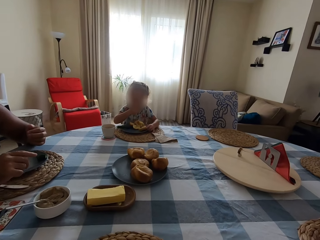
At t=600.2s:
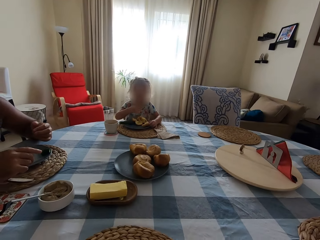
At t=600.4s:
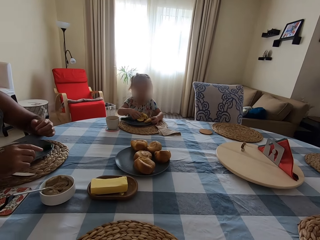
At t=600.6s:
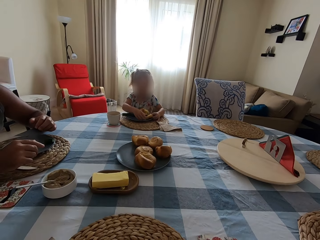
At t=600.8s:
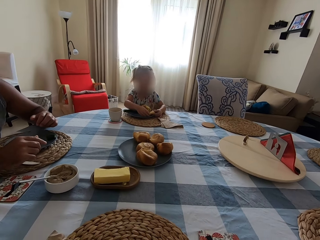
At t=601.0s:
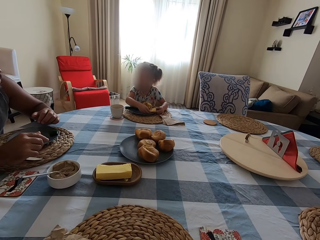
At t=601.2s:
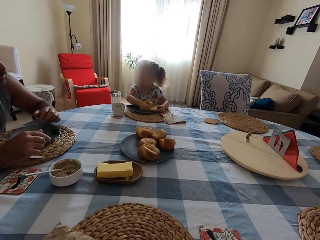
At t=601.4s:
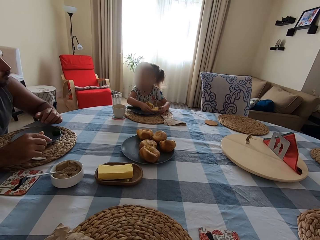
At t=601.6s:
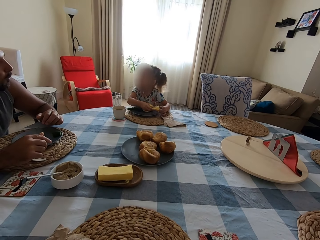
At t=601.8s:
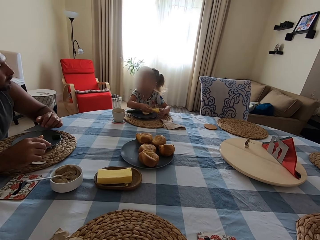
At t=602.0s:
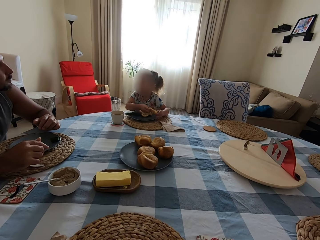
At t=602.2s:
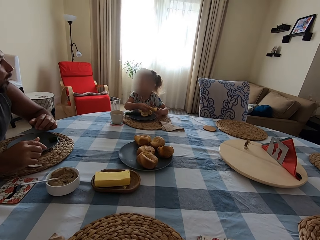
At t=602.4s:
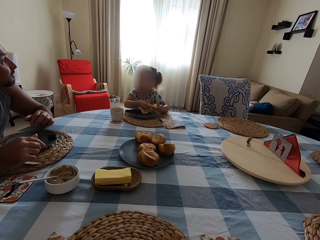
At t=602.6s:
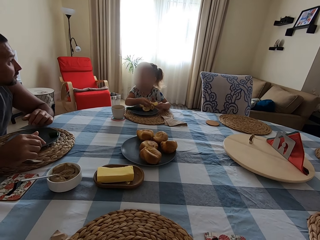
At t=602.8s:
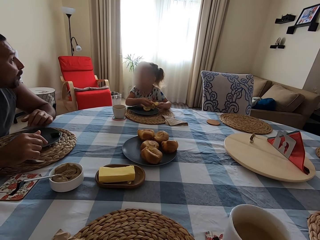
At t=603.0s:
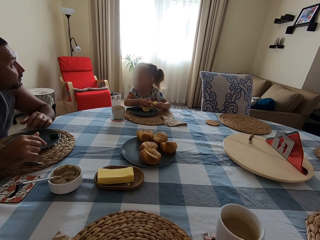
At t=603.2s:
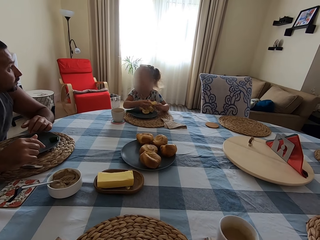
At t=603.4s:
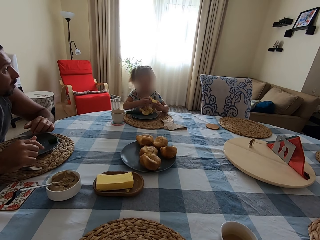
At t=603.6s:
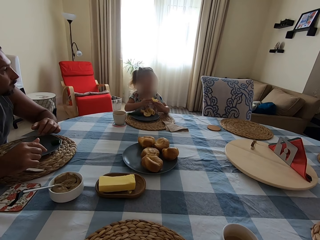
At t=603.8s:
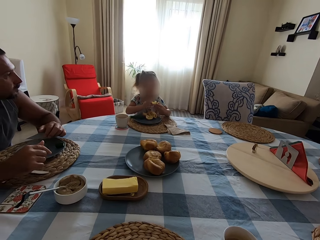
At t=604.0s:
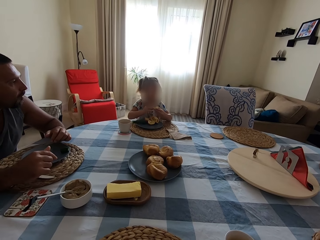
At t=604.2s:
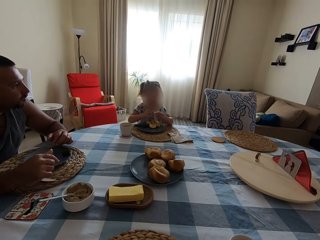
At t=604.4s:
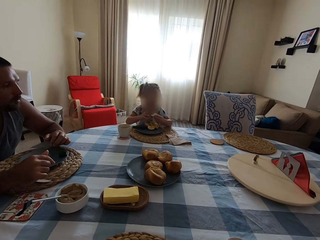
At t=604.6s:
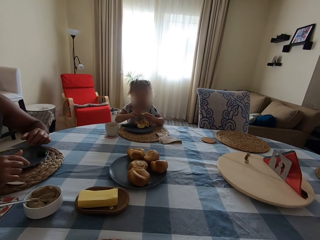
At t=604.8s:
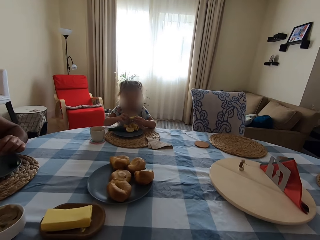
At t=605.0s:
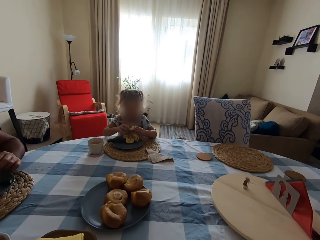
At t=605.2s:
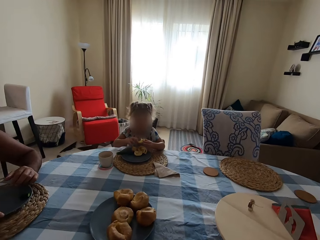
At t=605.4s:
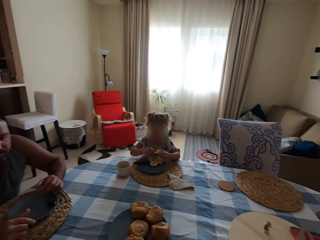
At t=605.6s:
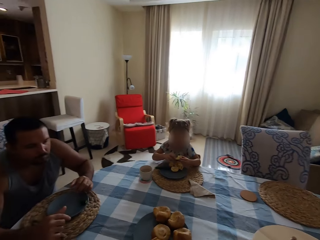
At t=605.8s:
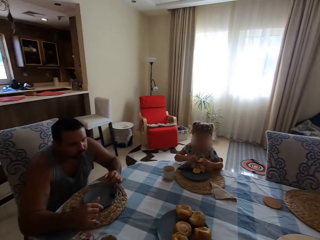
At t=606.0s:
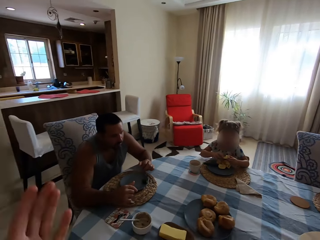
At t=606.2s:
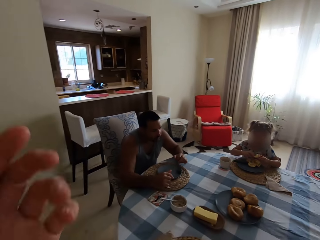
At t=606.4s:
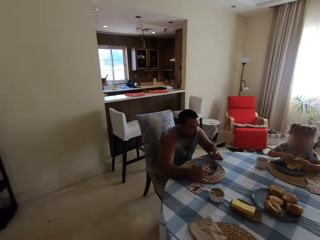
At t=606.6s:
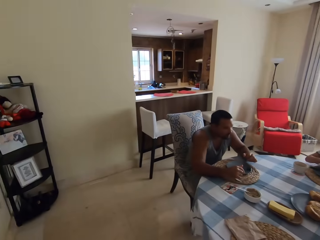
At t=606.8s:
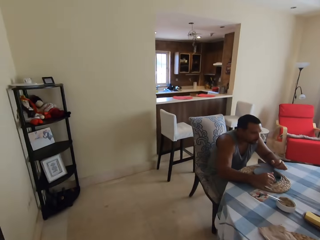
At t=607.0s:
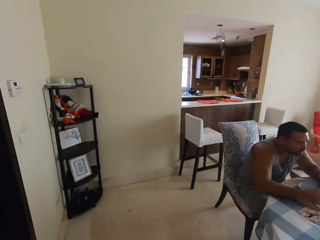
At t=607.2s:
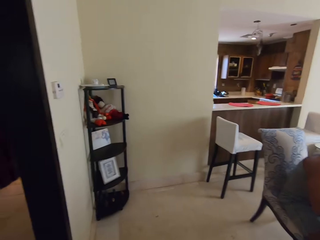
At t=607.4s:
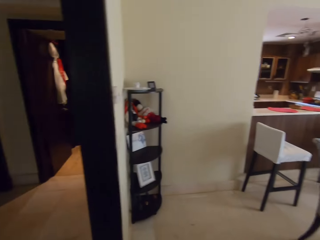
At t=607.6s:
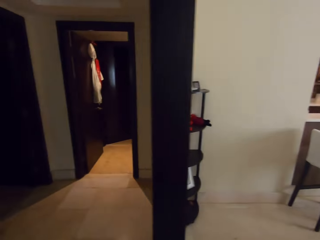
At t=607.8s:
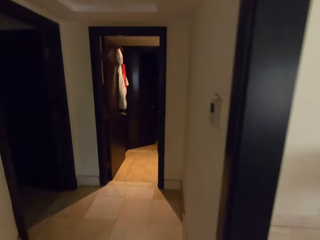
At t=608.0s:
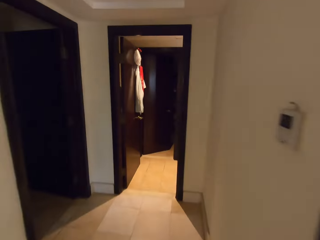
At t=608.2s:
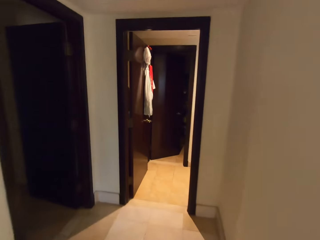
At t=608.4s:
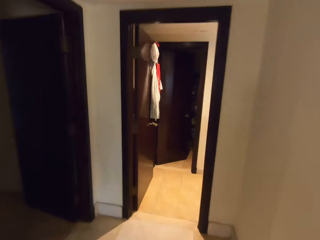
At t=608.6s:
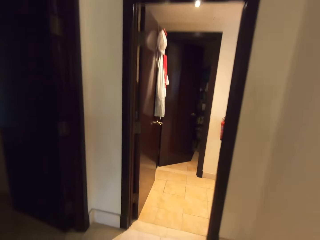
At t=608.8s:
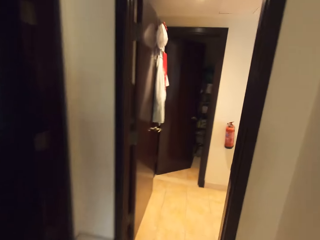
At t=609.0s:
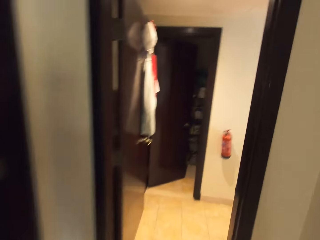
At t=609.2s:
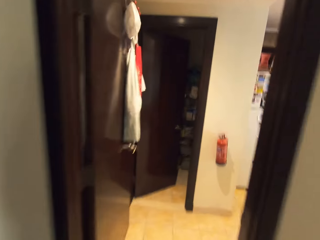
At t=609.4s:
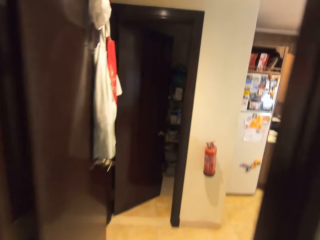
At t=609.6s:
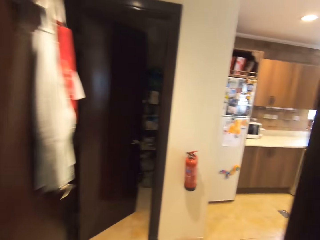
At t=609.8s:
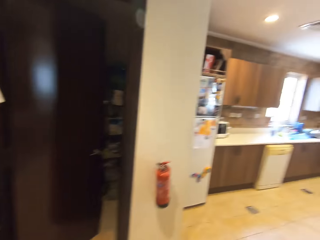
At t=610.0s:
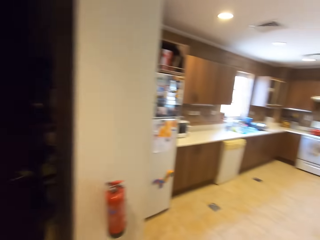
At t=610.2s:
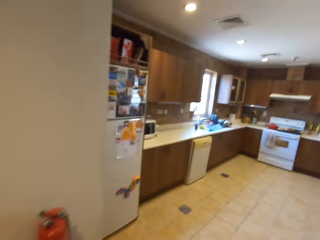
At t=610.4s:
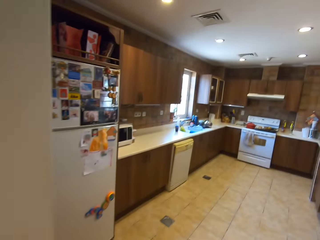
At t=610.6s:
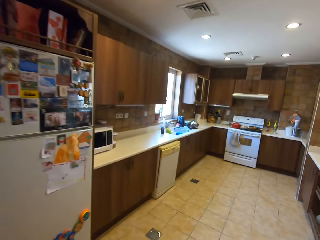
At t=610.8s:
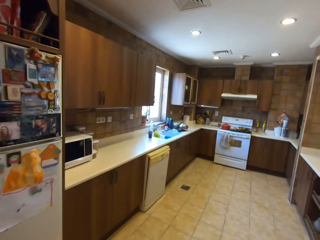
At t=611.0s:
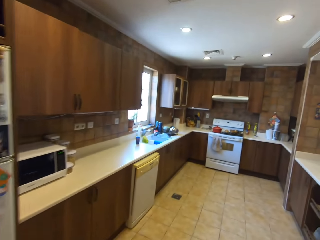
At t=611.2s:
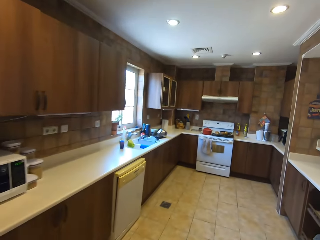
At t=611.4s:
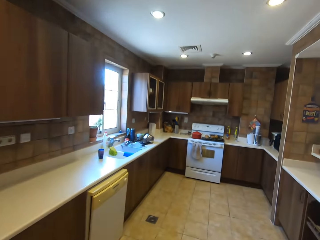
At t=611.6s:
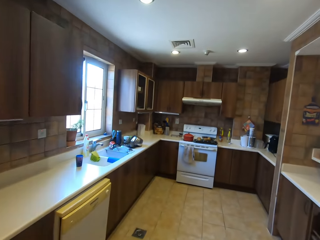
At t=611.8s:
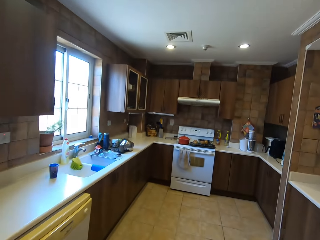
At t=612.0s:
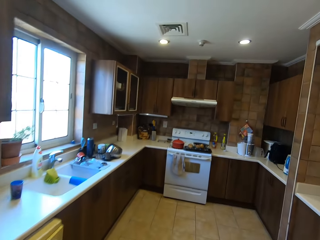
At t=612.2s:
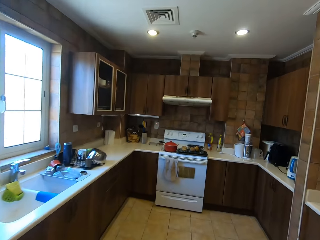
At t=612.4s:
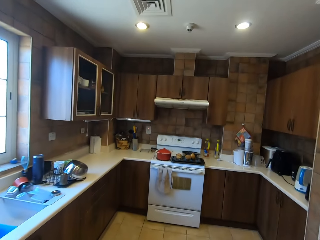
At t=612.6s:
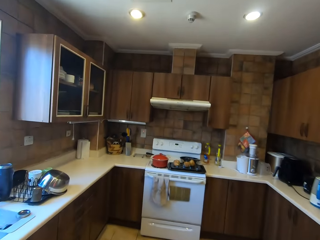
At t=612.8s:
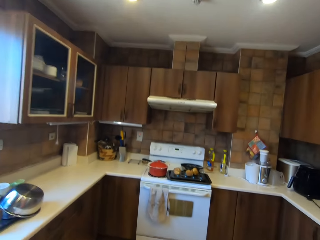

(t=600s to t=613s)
A girl shakes the head. A child talks to a man. Another man shakes the head. The camera wearer puts a cup of coffee on the table. They look around. They lift the hand up and walk around in the house. They walk and talk to the first man. The first man talks to the camera wearer. The camera wearer walks and talks to the first man. They walk into the kitchen.

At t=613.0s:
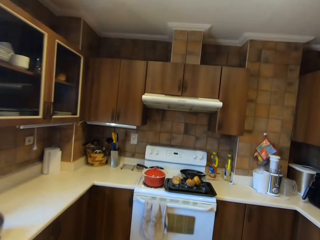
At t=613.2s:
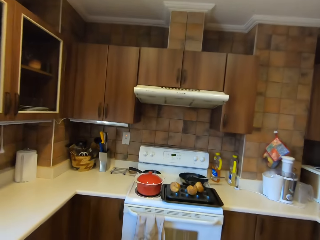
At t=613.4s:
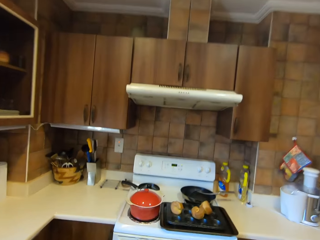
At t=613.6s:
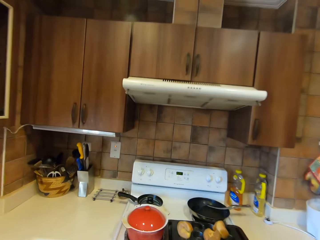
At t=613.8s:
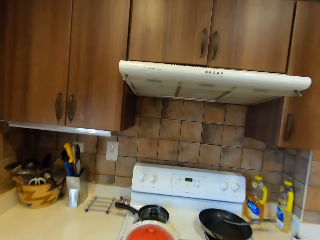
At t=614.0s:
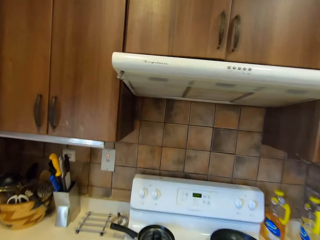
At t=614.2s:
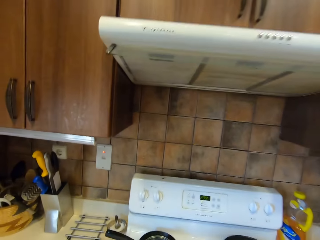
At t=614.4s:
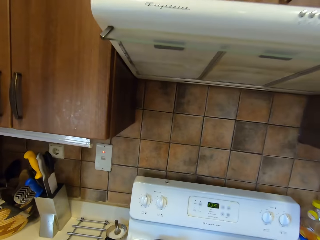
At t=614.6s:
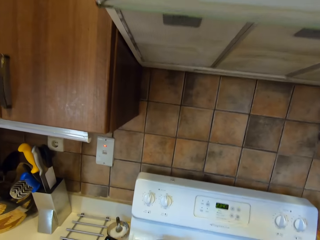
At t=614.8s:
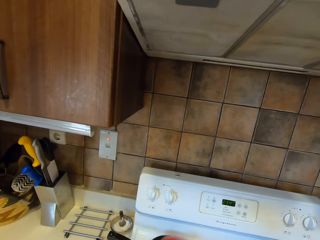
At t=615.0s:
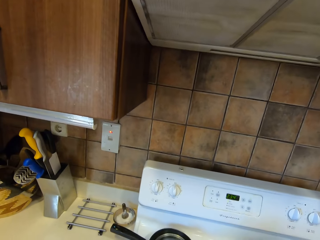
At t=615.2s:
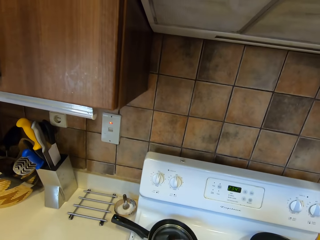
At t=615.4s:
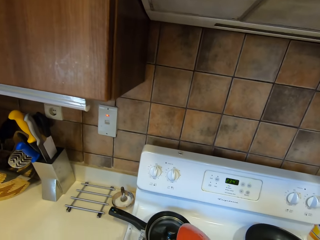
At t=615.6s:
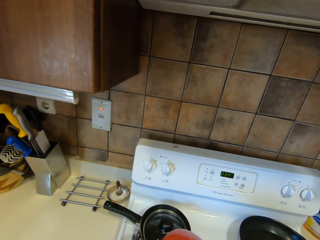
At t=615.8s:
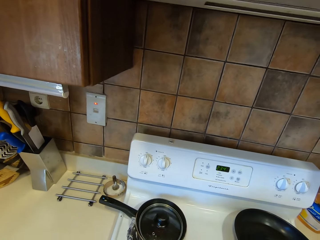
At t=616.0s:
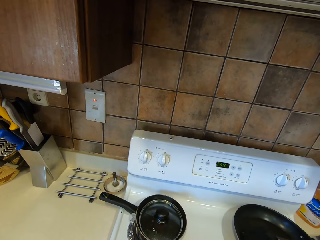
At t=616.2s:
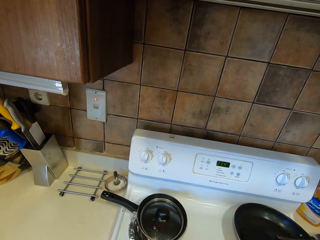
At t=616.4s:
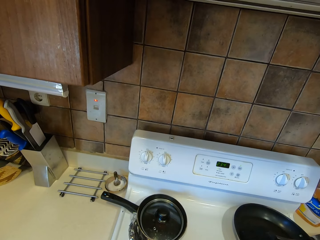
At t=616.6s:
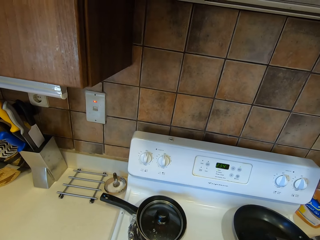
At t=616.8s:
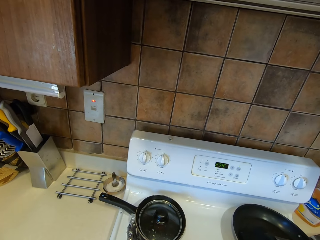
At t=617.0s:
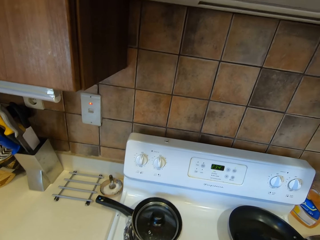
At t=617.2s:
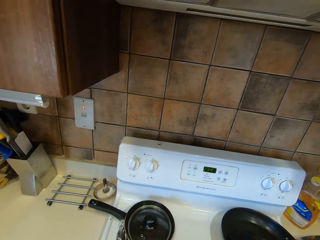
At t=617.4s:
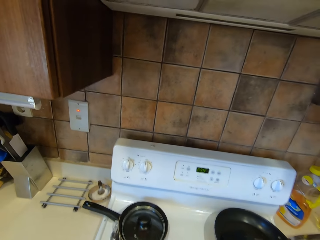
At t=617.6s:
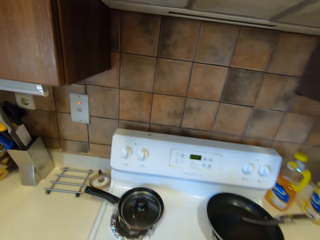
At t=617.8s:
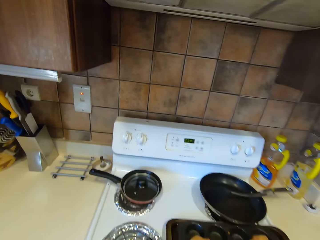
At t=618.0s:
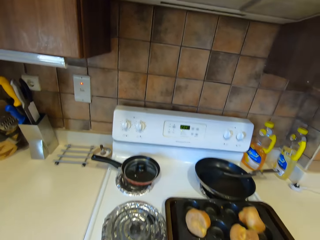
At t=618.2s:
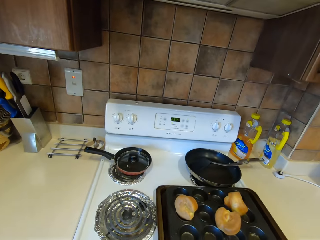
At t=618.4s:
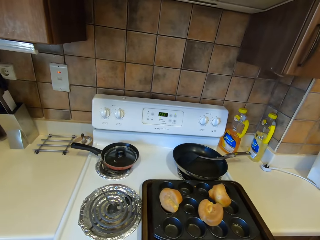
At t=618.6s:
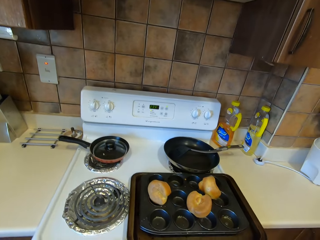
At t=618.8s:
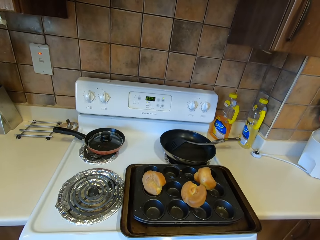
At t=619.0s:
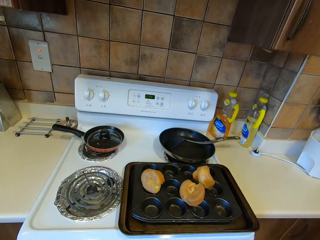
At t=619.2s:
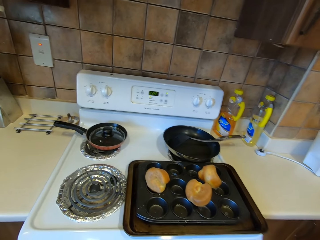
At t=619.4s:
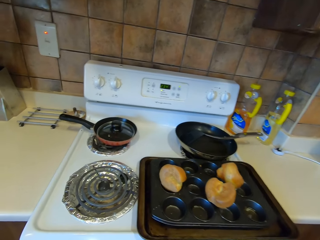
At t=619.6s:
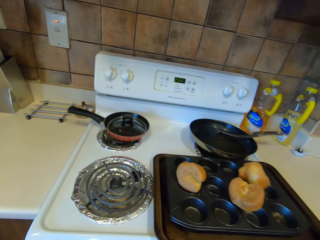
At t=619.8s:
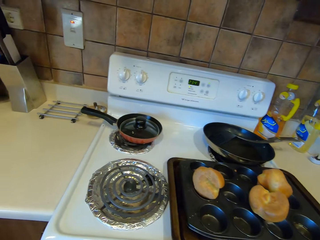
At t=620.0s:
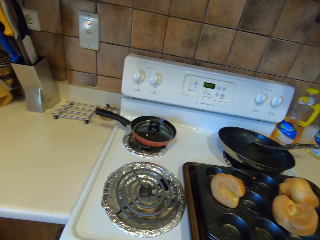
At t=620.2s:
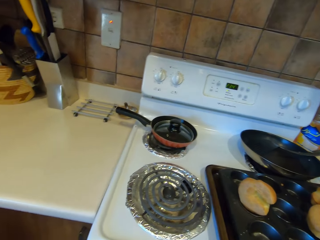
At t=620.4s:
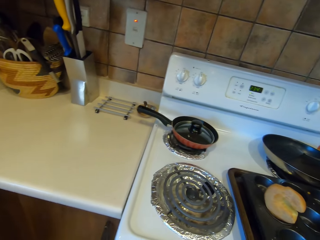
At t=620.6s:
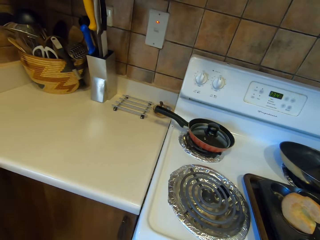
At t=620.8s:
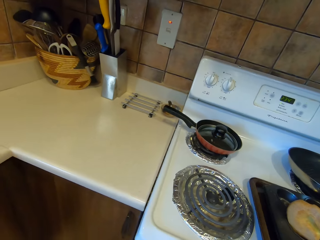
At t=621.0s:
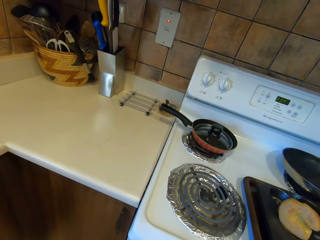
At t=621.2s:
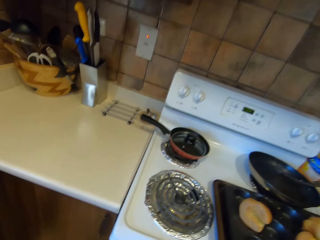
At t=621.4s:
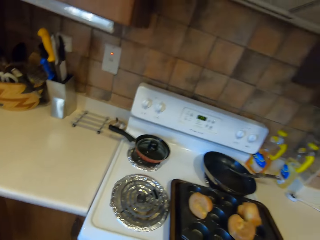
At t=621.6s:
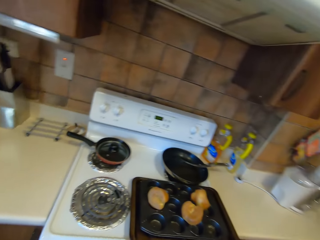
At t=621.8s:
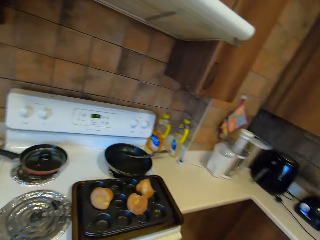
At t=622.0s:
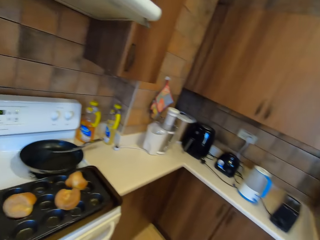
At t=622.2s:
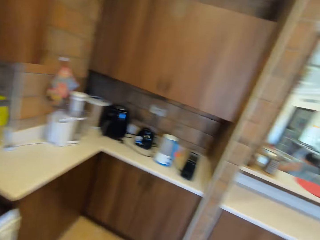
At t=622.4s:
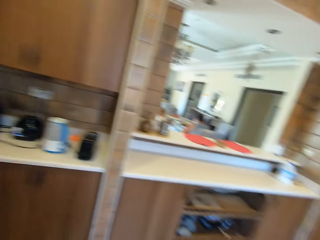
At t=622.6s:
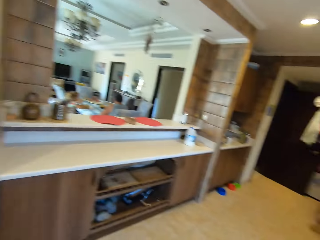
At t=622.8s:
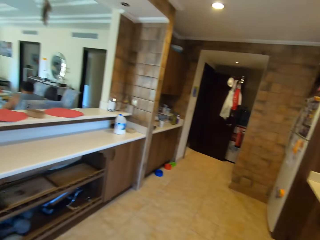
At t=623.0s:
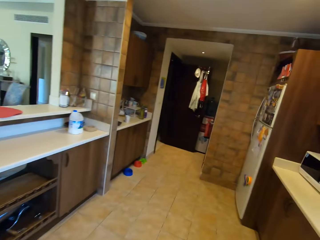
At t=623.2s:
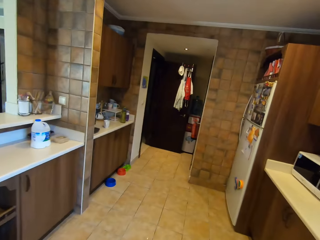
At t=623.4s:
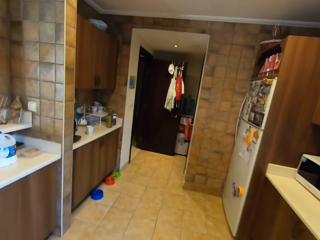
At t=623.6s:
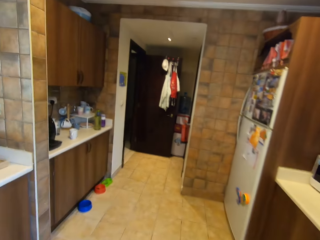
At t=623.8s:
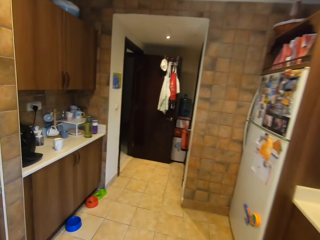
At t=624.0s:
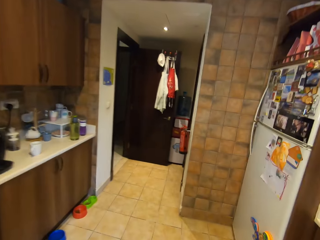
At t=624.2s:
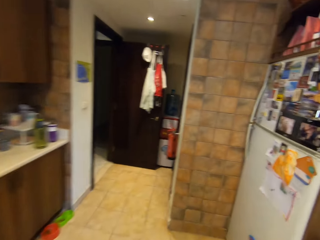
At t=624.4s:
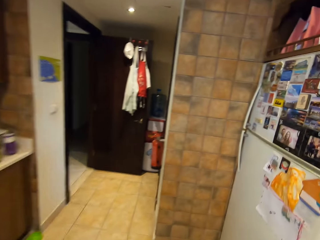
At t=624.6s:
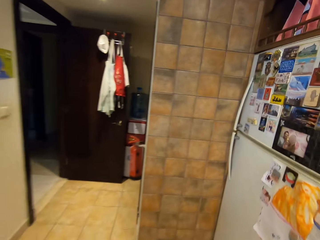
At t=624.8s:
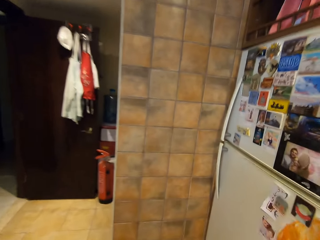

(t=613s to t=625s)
The camera wearer moves the pot. They open a cooking pan lid and close the cooking pan with the lid. They do something. They look around and step forward.
